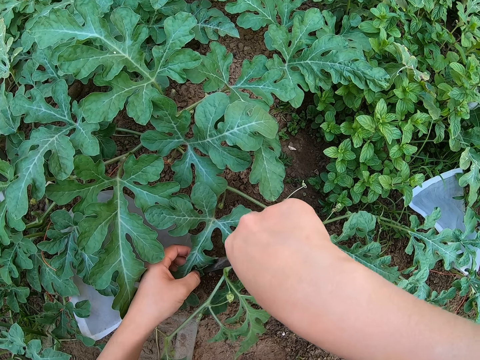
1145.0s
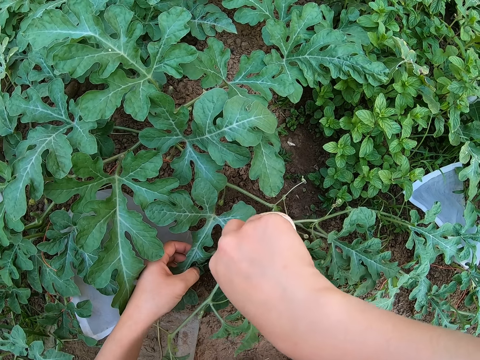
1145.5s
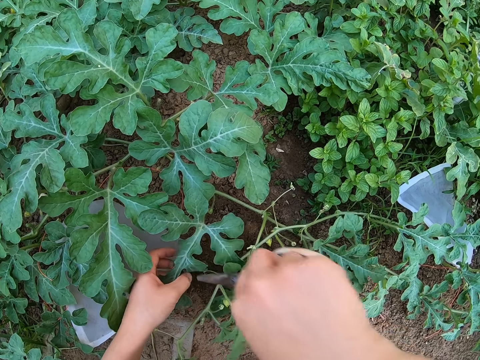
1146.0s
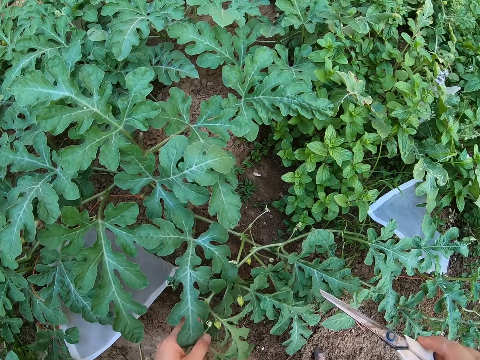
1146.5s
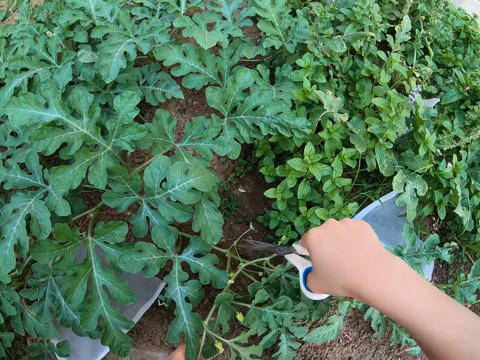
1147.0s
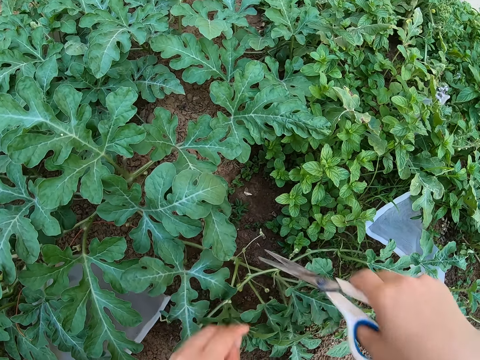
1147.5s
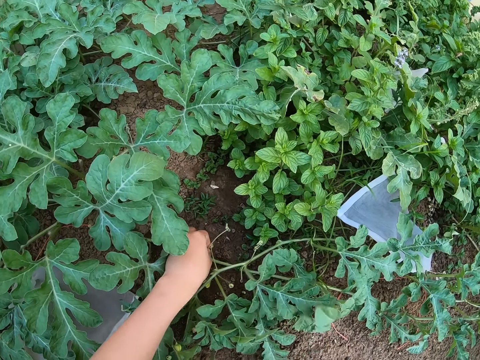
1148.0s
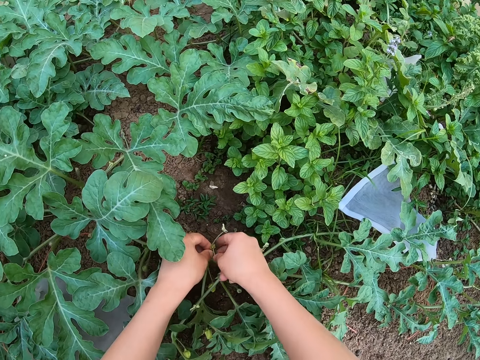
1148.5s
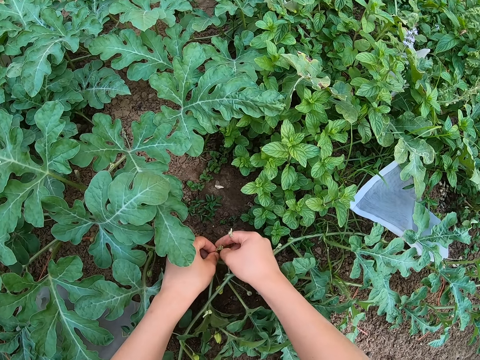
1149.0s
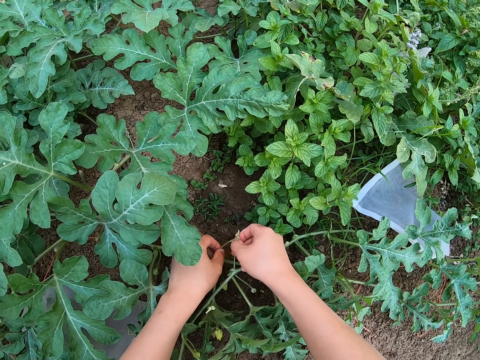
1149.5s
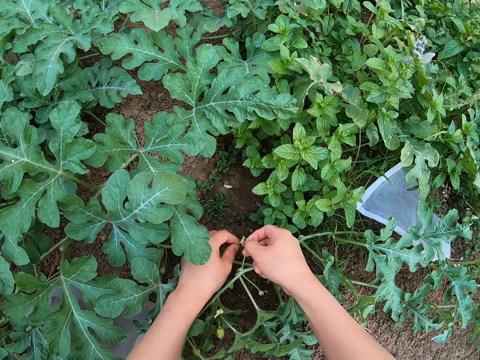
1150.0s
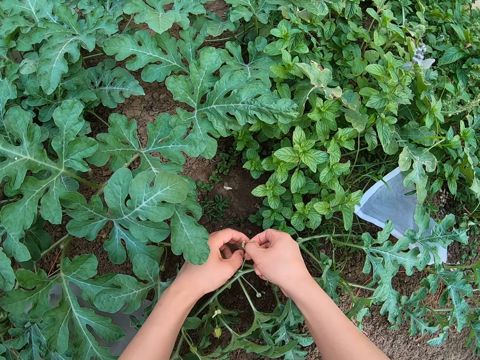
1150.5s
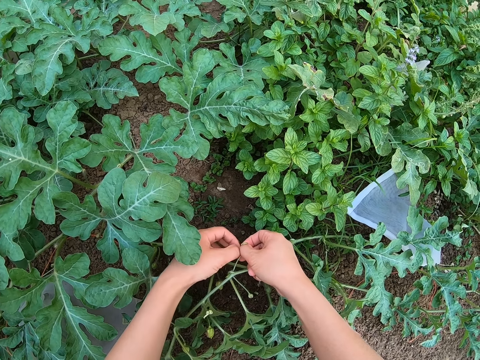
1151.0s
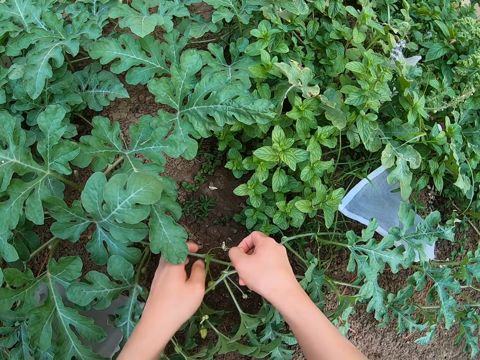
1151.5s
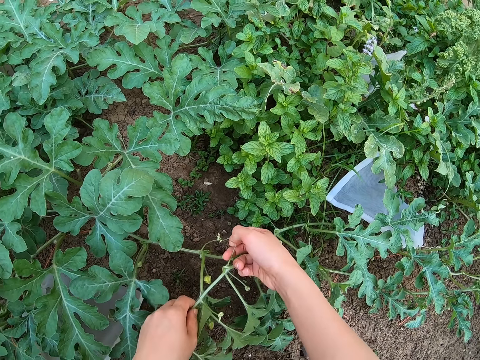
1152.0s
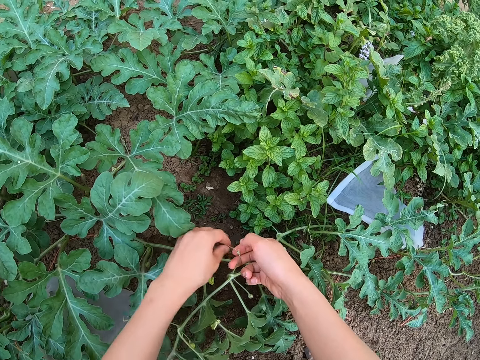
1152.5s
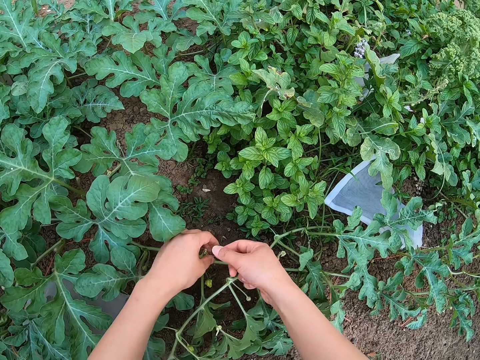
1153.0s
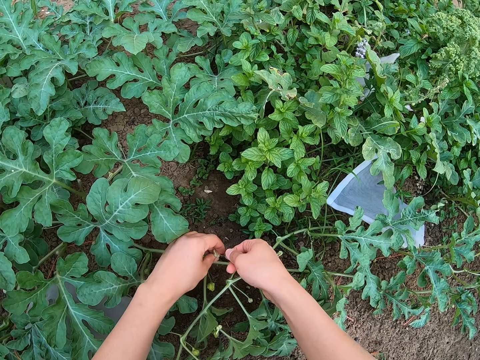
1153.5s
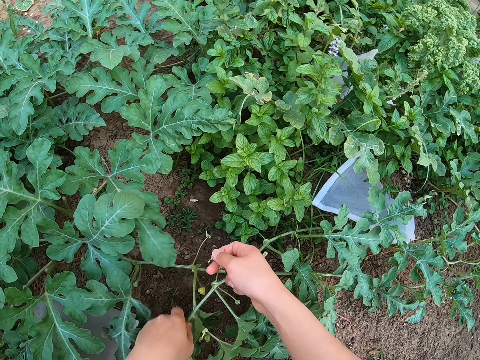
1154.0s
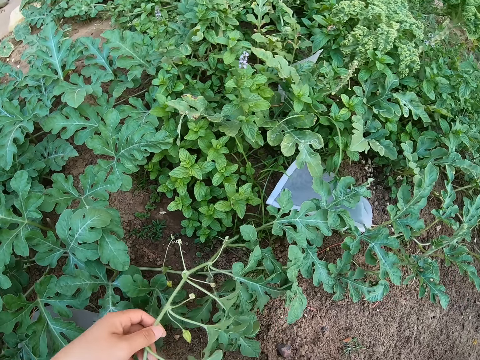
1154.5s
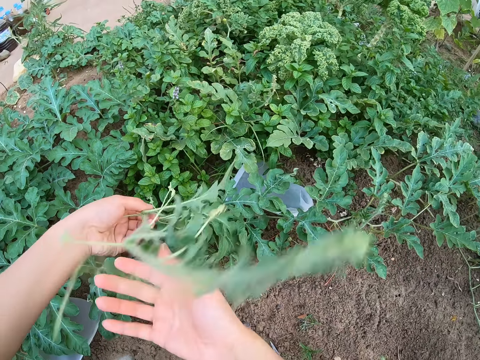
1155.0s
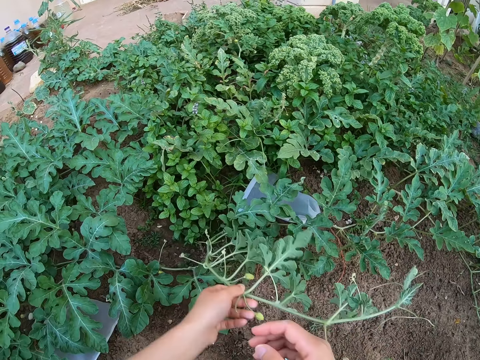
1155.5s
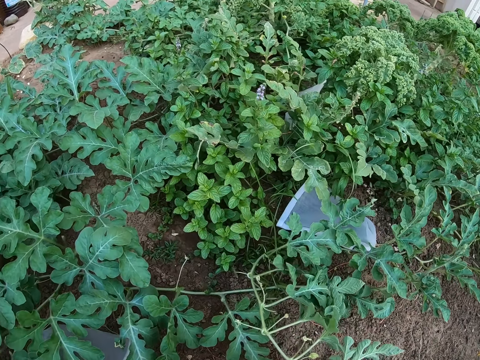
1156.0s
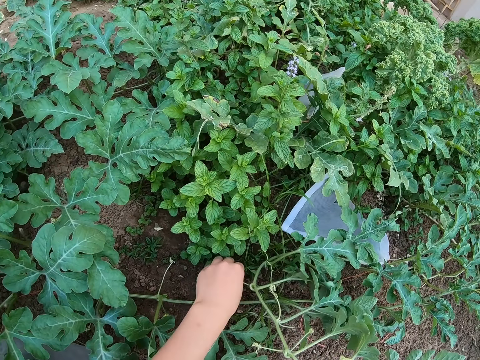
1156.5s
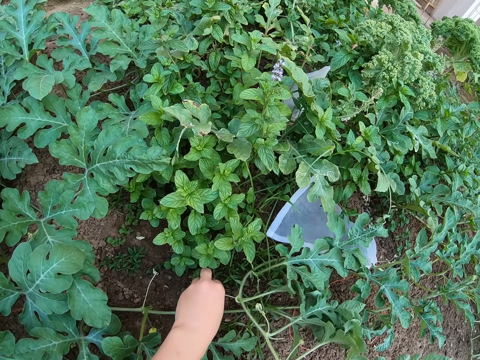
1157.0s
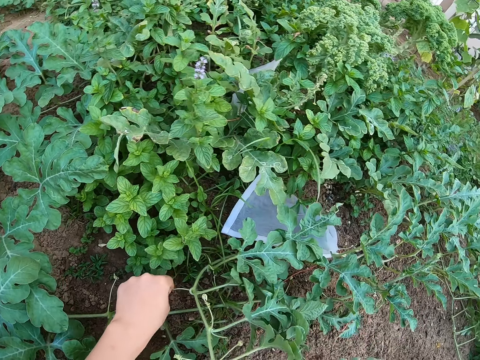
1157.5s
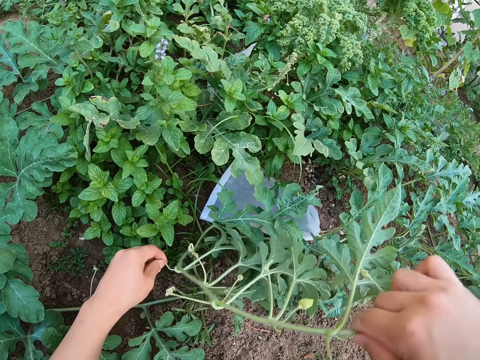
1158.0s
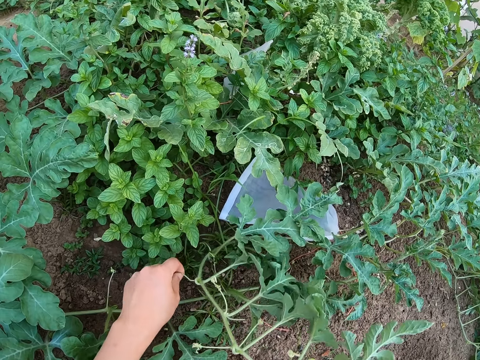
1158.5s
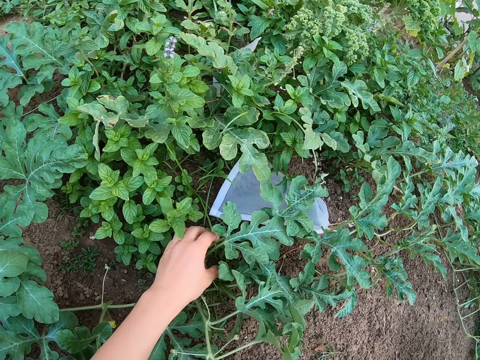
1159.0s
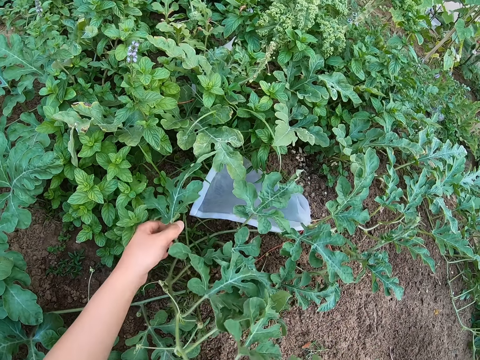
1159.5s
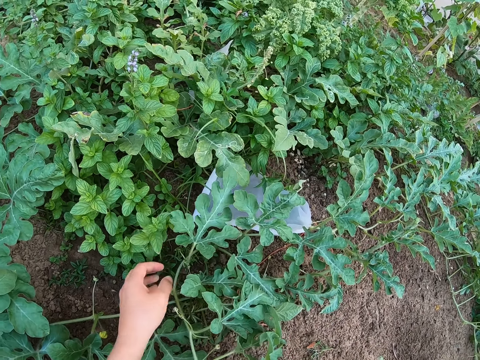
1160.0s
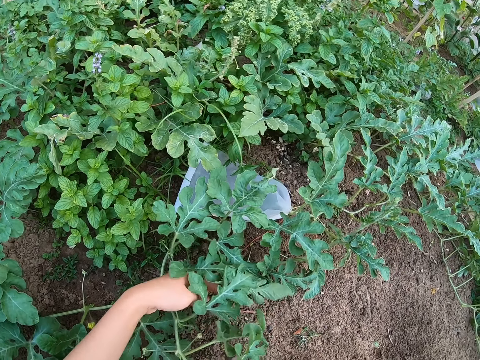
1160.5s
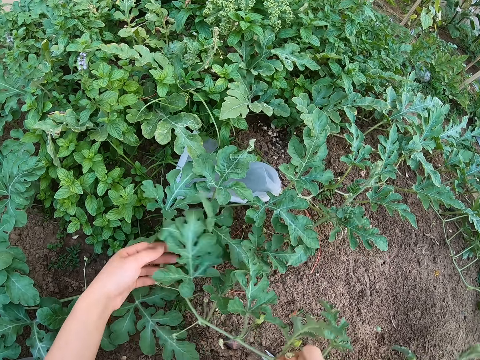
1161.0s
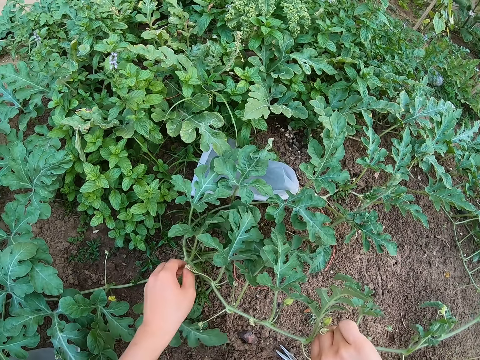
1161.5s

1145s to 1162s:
The camera wearer cuts a tendril with a pair of scissors. They hold a watermelon fruit. They separate the tendrils. They lift the watermelon stem. They move a plant on the garden. They hold a tendril. They touch a watermelon leaf.

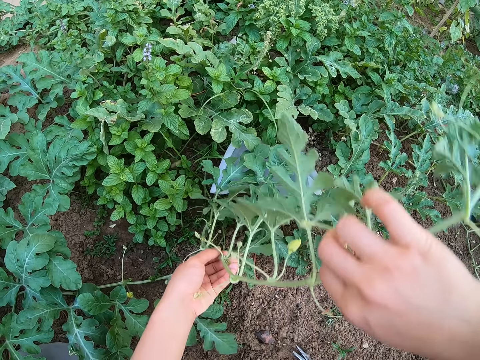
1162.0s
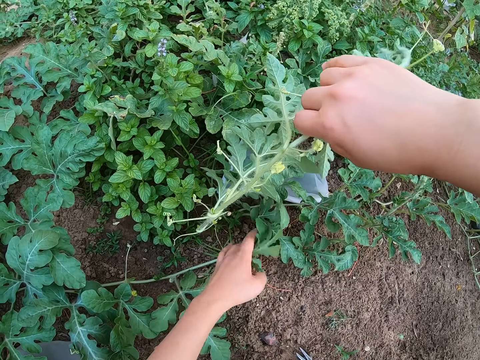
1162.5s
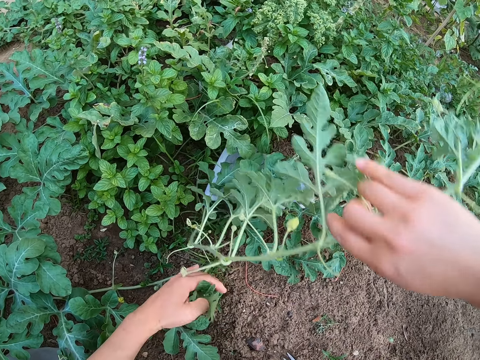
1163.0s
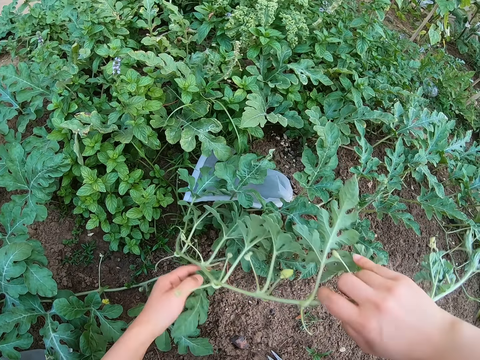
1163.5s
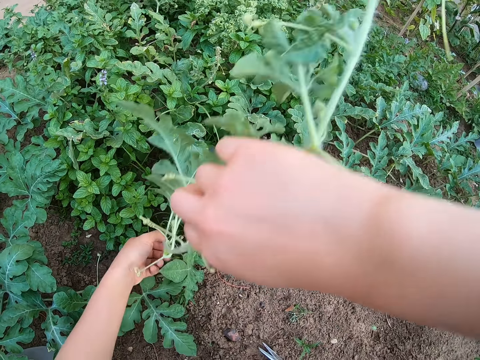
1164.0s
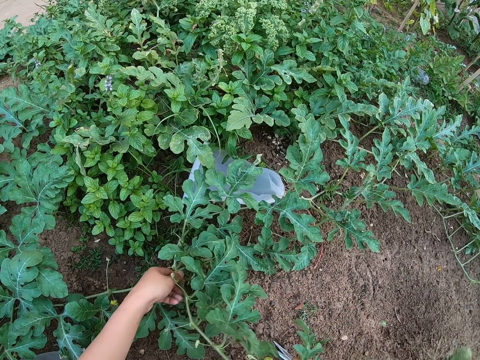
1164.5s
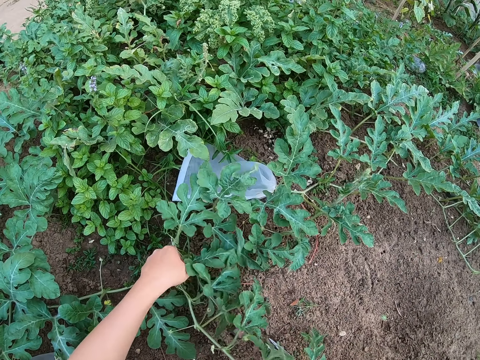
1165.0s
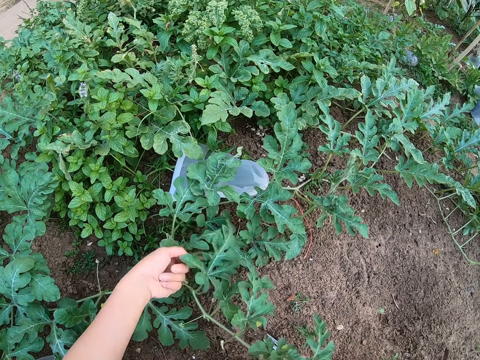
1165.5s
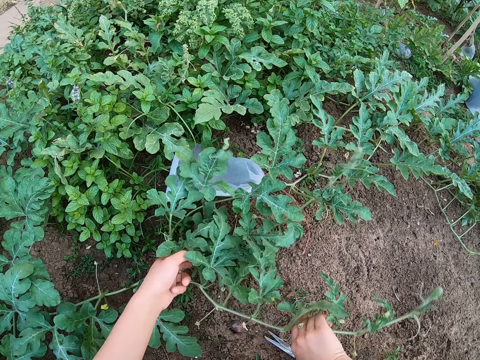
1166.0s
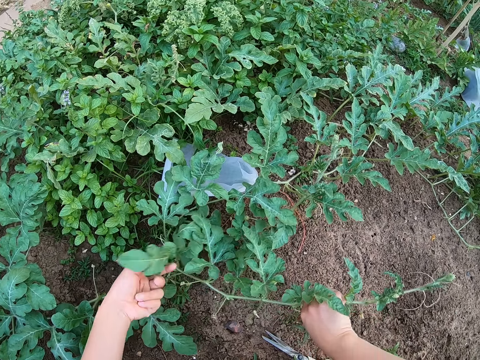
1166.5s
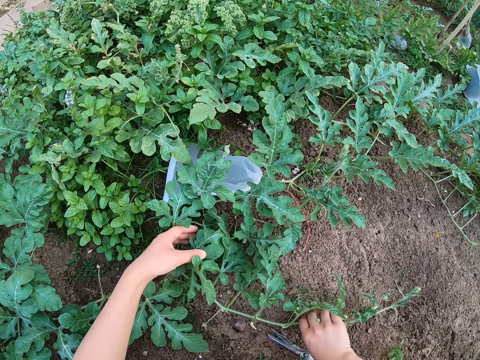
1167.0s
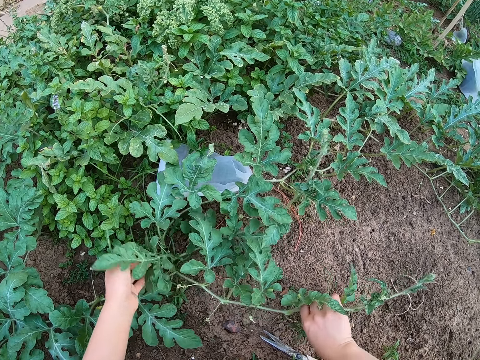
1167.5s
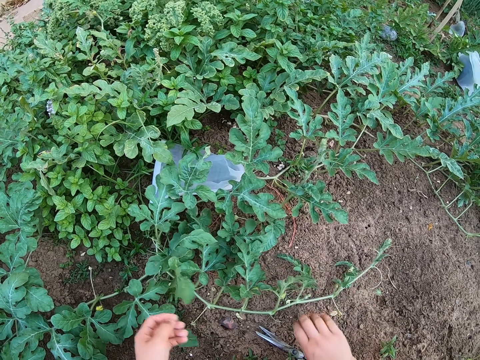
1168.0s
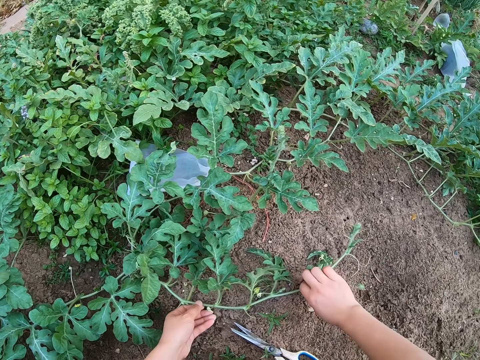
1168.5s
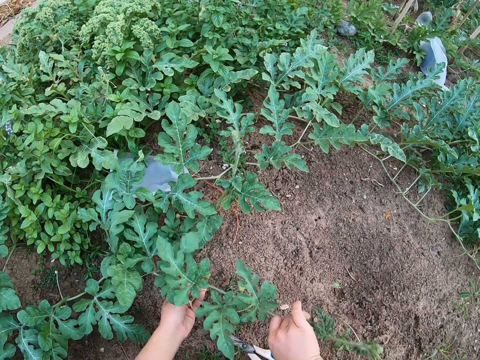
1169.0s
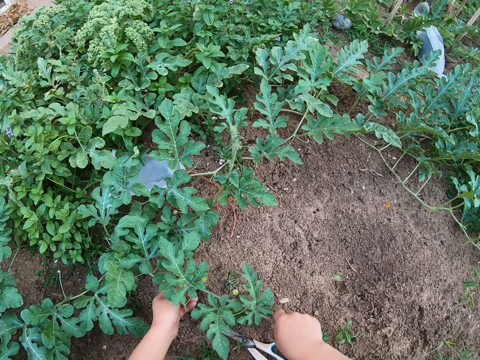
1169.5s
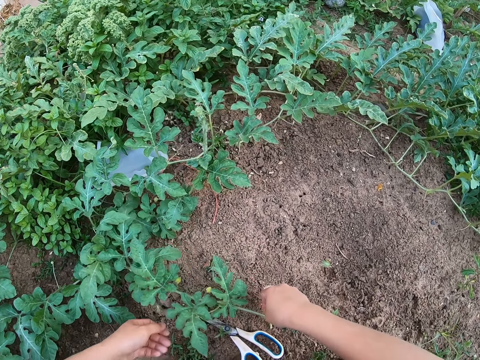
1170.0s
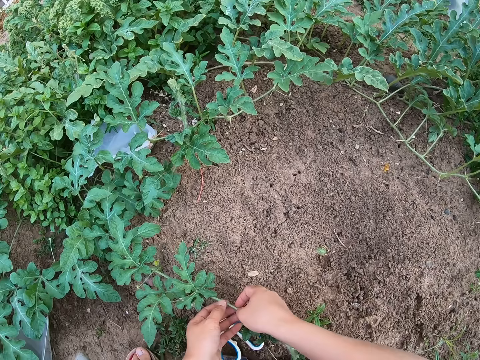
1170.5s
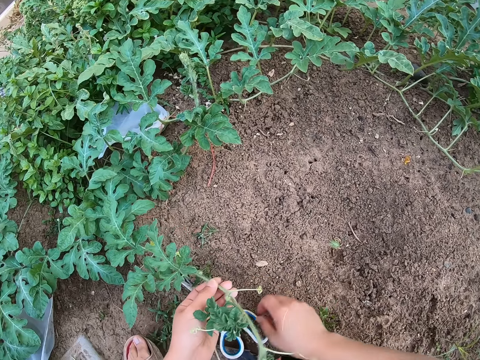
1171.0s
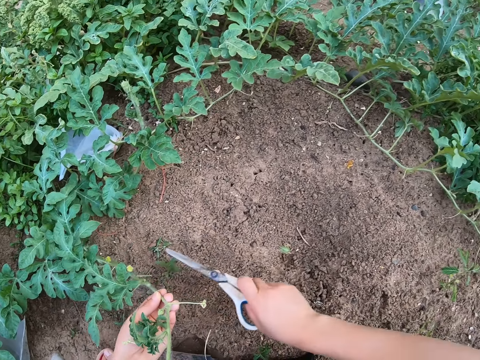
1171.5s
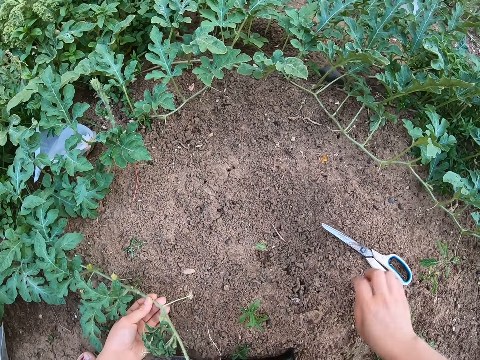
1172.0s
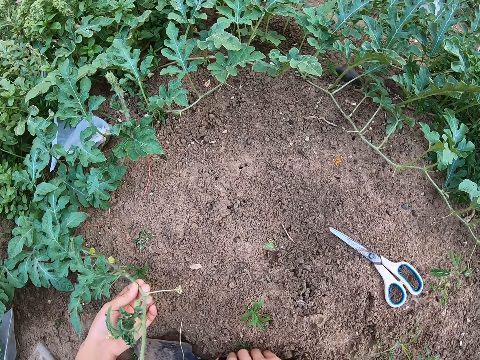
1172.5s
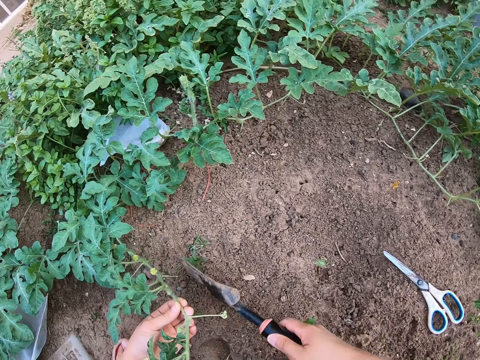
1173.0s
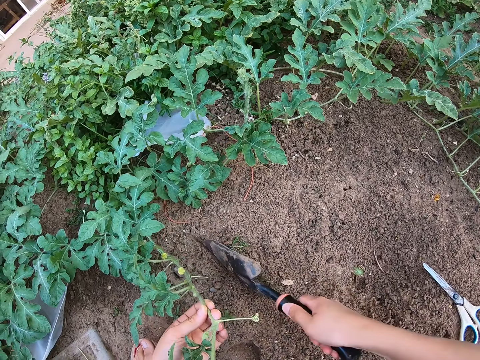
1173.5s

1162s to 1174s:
The camera wearer lifts the watermelon stem. They adjust the watermelon plant on the ground. They lift a pair of scissors from the ground. They place the pair of scissors on the ground.
